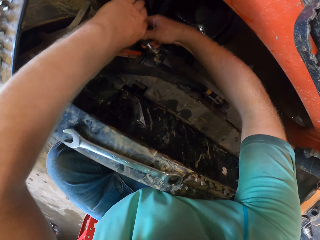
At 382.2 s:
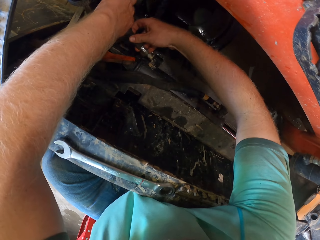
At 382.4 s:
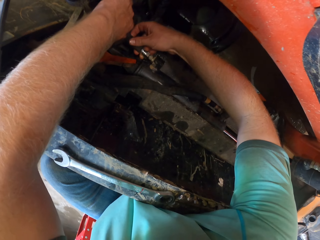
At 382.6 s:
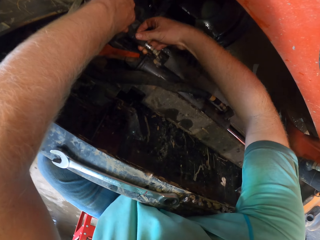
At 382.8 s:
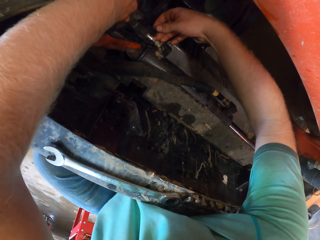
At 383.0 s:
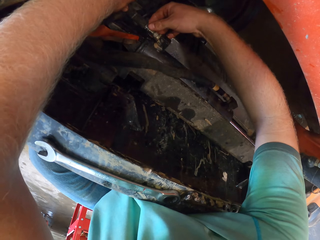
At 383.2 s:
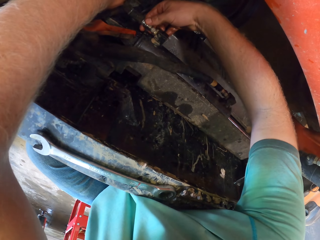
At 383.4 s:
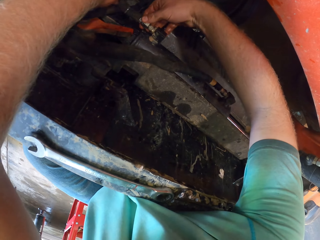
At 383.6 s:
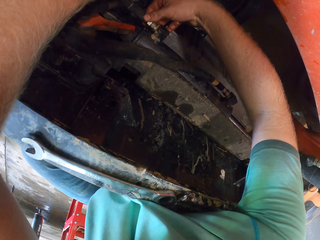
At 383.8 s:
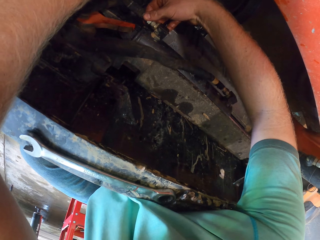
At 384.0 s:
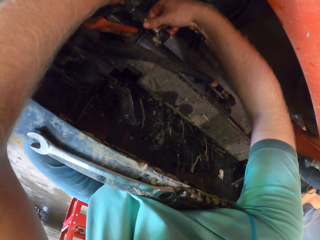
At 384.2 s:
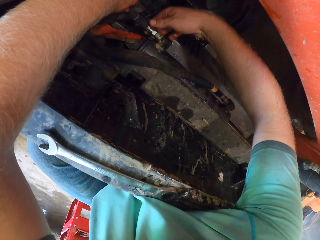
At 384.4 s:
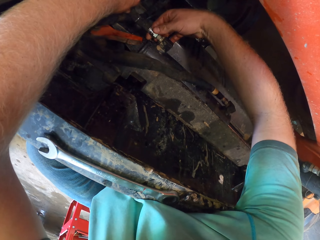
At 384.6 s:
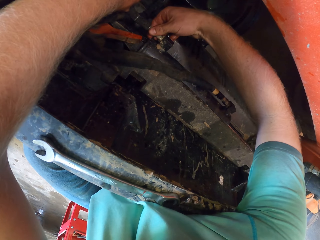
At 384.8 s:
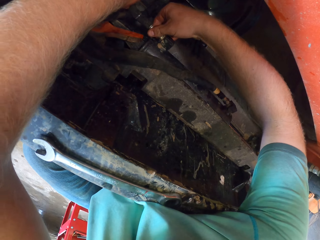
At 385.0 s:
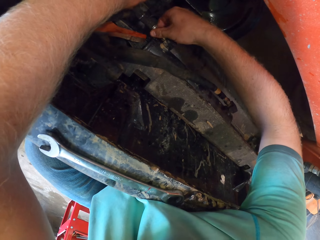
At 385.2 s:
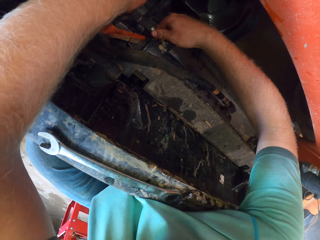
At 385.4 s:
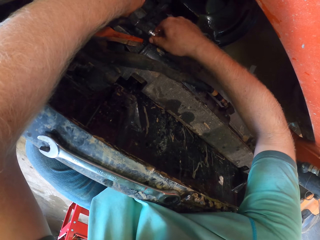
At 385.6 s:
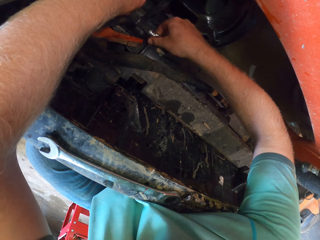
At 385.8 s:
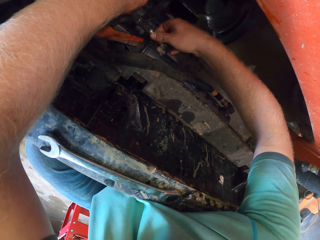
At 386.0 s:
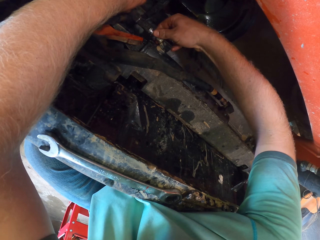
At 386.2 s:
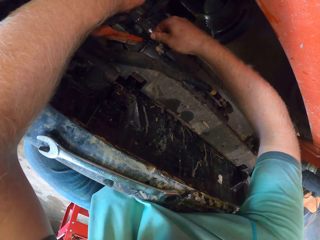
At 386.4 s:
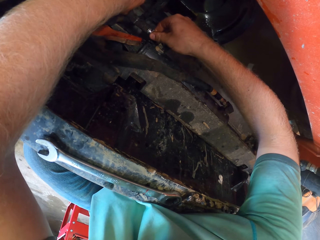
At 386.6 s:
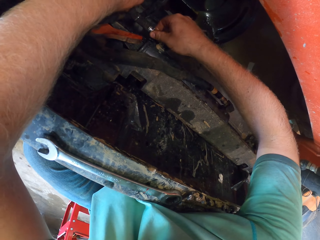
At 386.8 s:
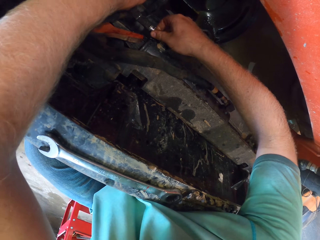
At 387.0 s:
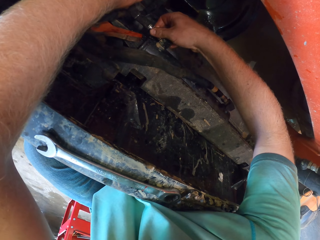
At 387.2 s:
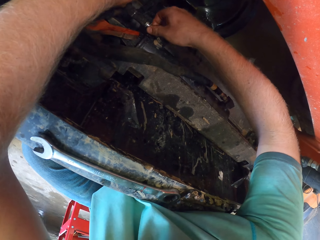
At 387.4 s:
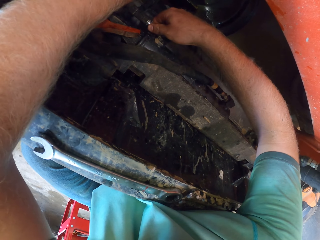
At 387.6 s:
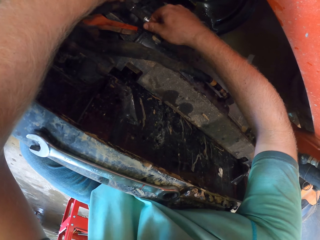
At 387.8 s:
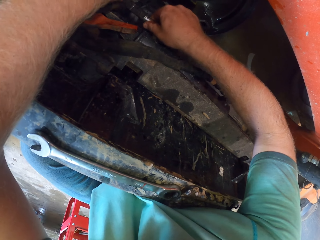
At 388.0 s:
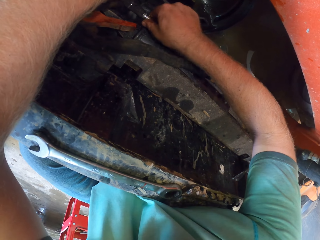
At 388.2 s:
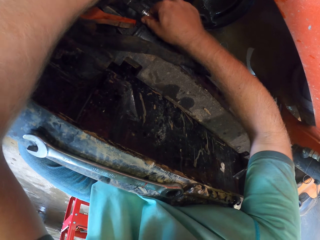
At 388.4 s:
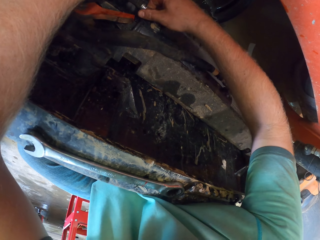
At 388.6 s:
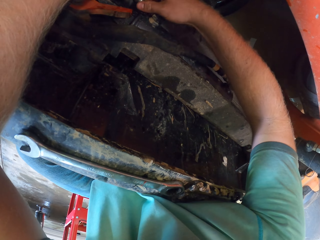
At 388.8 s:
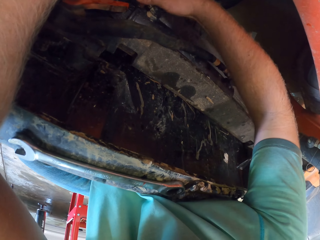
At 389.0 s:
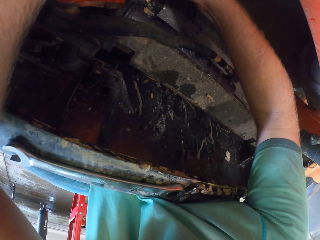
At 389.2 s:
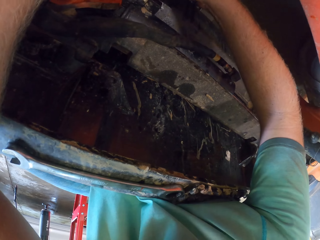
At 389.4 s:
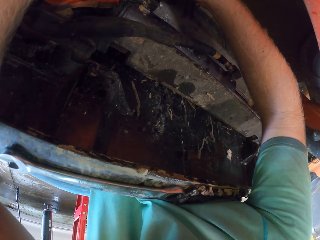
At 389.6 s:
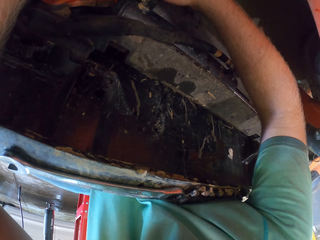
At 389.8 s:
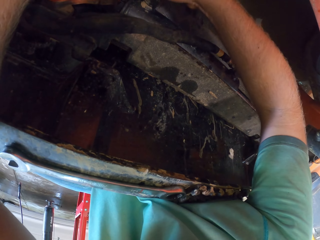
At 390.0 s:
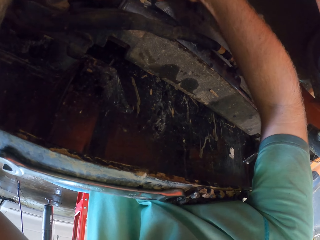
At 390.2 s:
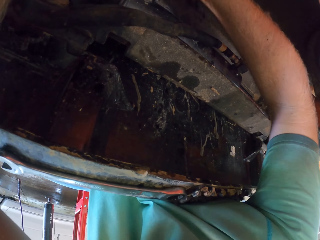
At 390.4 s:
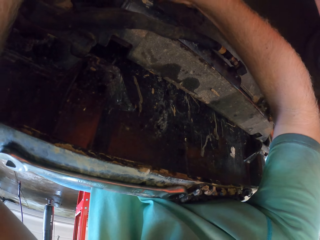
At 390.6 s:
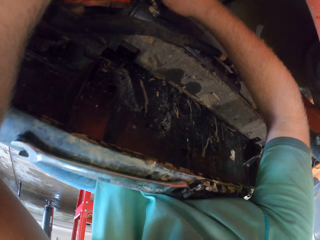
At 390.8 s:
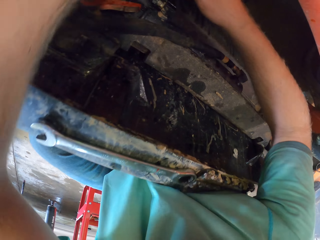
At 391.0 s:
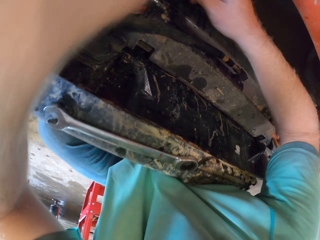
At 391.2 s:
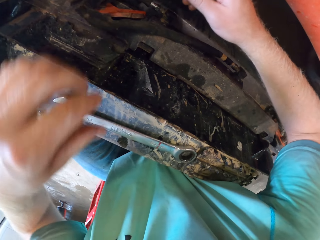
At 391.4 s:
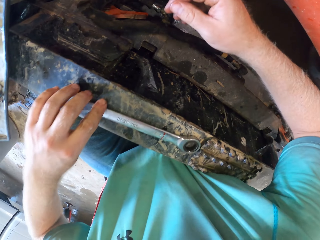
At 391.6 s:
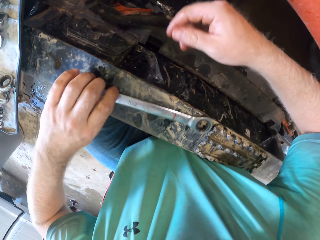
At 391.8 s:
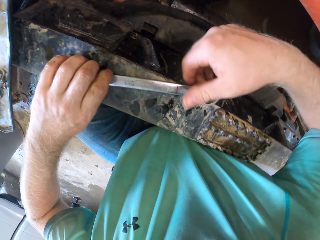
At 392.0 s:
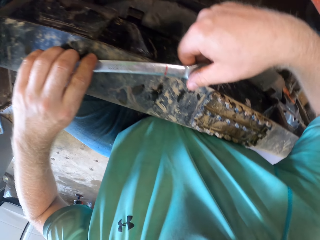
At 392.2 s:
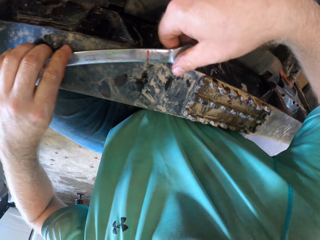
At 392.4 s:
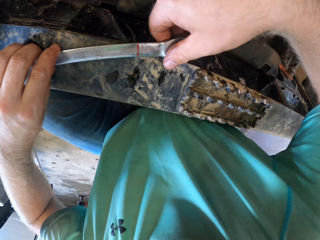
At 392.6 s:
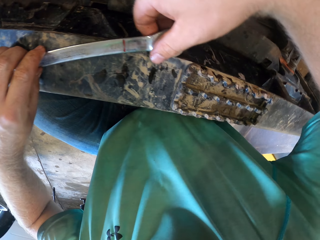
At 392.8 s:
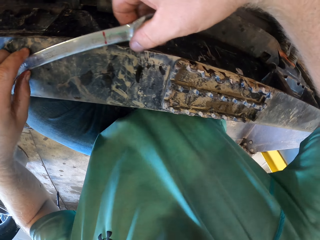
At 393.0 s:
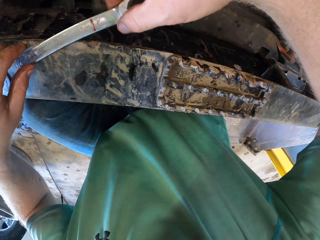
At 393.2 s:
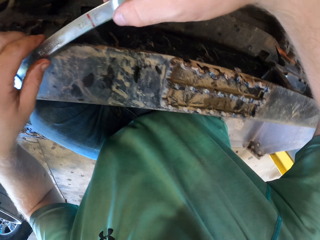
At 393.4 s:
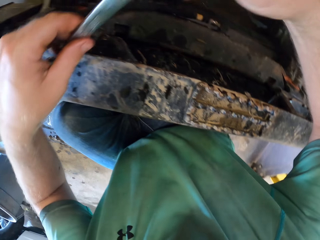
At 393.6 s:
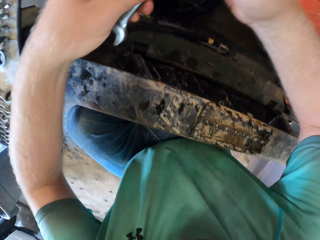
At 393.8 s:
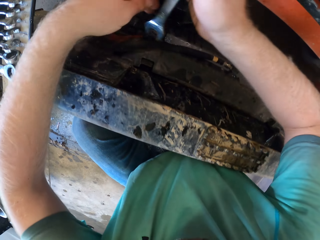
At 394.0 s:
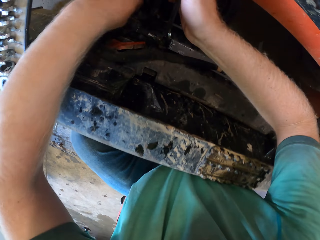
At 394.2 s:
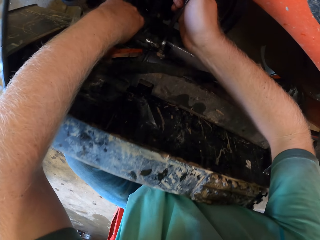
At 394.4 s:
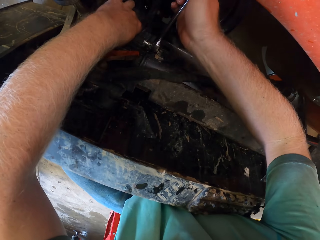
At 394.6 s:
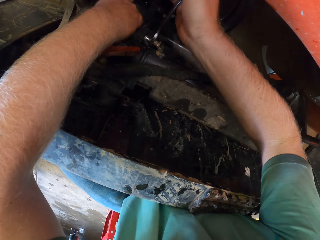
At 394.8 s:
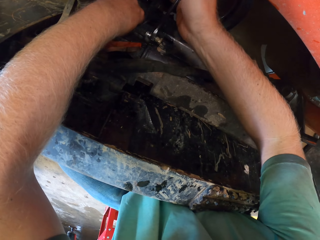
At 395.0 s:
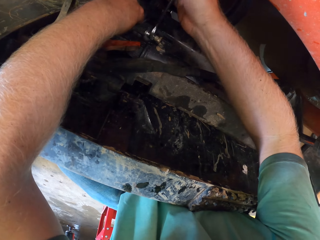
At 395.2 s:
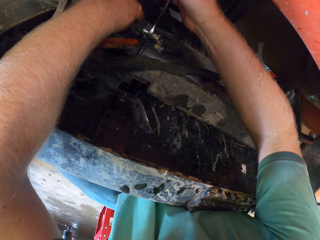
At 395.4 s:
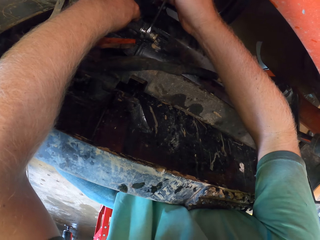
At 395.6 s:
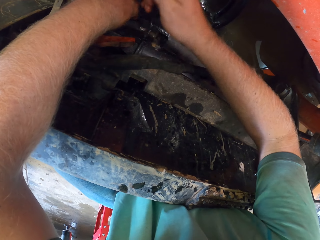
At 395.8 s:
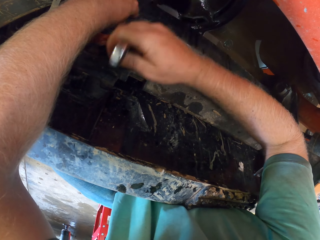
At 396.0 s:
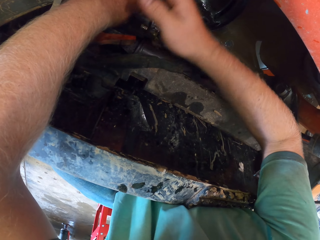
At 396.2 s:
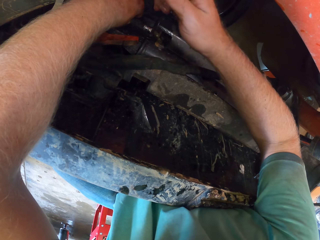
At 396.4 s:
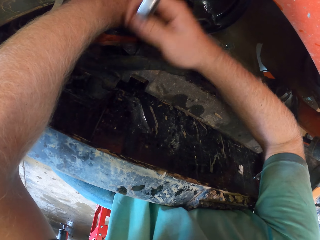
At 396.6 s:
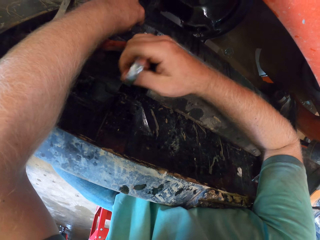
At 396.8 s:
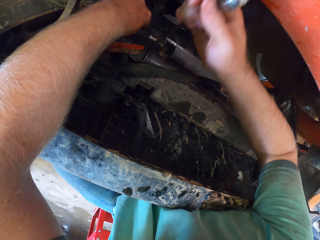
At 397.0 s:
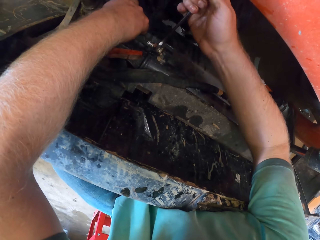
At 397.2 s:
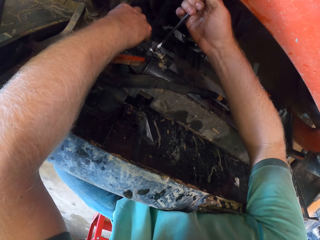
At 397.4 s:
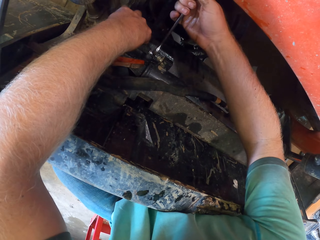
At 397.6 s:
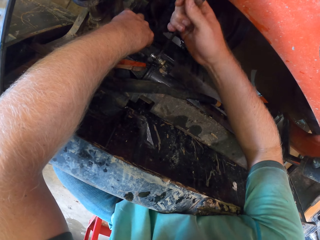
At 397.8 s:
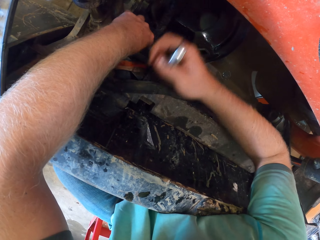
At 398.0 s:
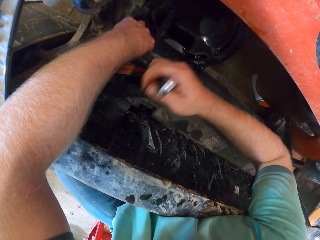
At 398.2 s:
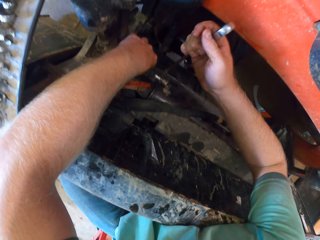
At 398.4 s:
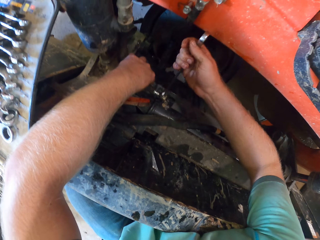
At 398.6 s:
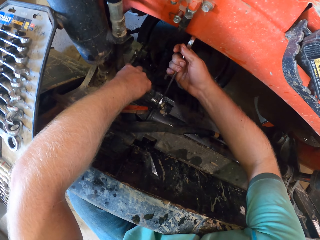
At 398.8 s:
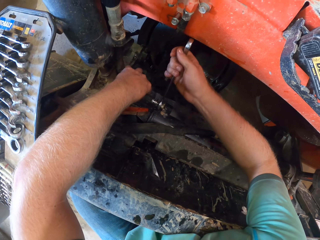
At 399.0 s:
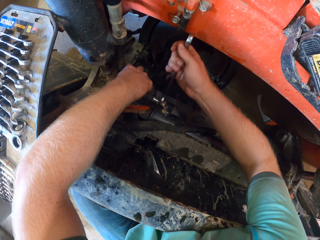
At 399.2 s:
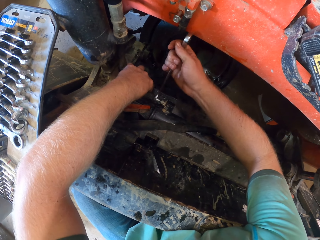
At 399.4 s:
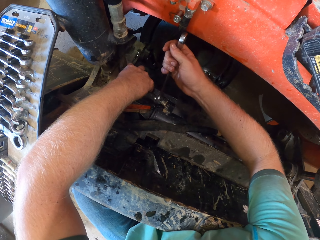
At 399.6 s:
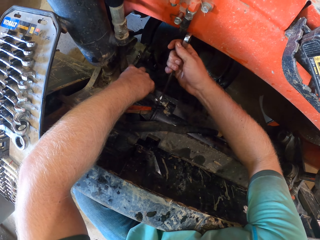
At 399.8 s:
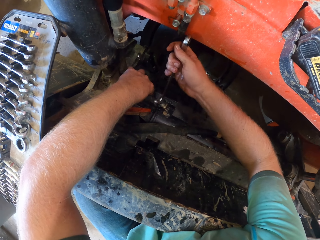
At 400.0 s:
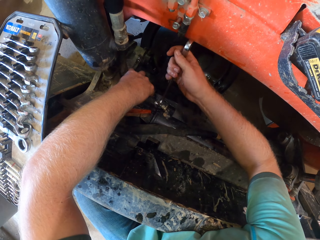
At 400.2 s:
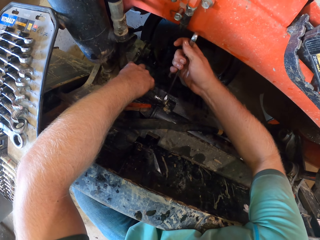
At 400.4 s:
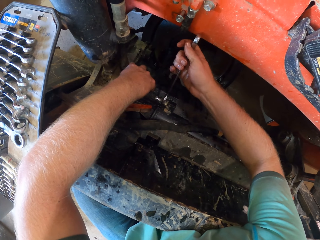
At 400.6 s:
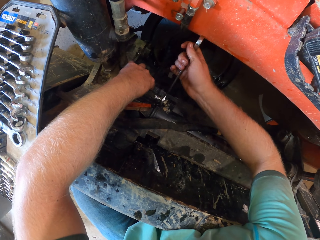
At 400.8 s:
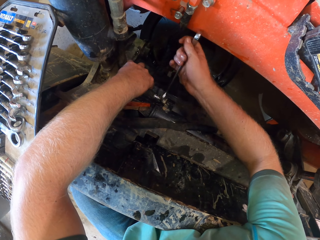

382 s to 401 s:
The camera wearer fixes the hose to the truck with both hands. He screws a nut on the hose with his right hand. He removes his left hand from the hose in the truck. He touches a spanner on the truck with both hands. He picks up the spanner on the truck with both hands. He holds the hose in the truck with his left hand. He tightens the nut on the hose with the spanner in his right hand.
